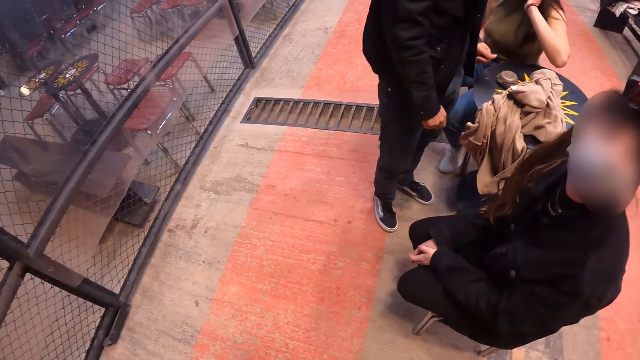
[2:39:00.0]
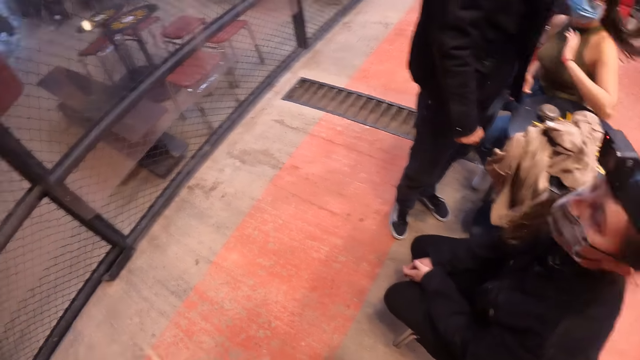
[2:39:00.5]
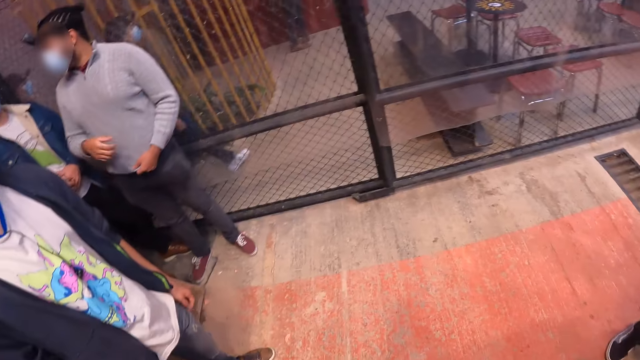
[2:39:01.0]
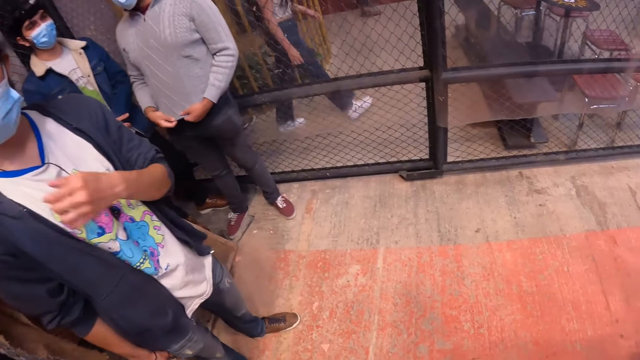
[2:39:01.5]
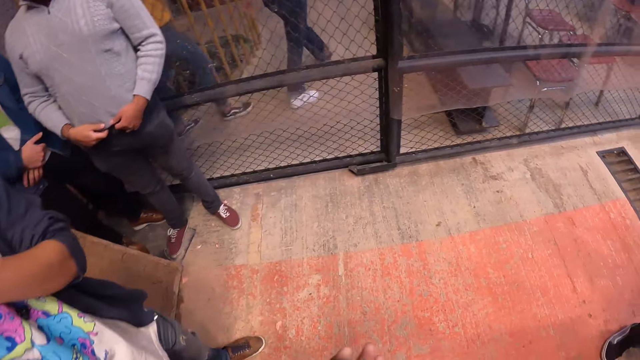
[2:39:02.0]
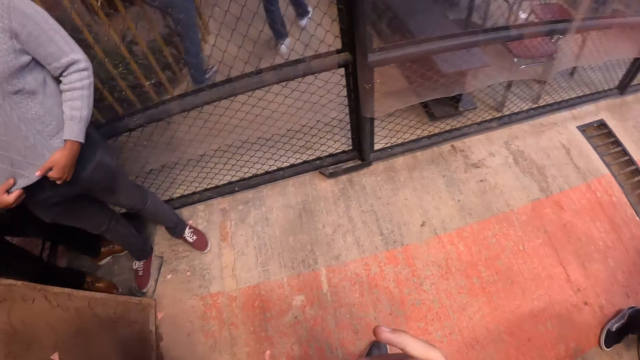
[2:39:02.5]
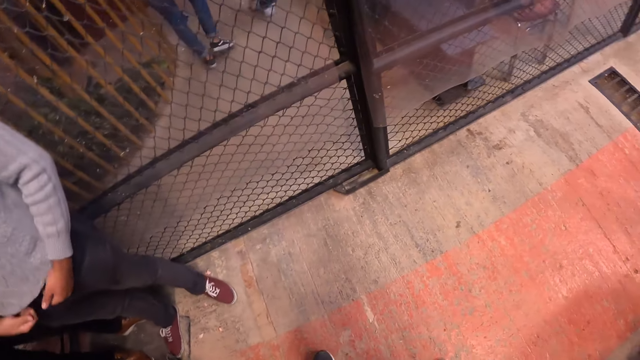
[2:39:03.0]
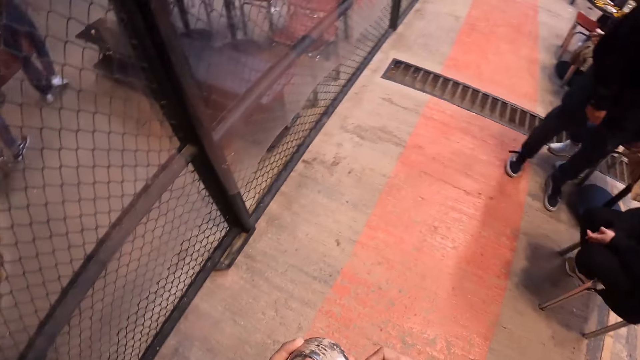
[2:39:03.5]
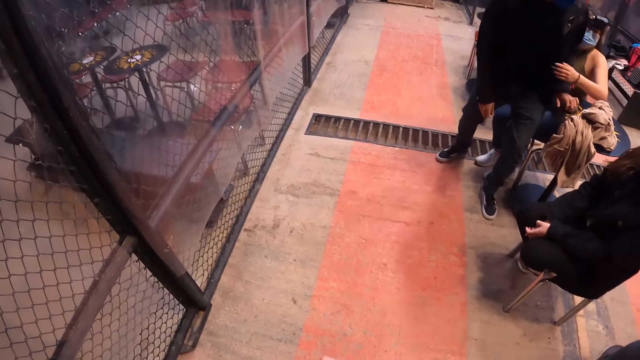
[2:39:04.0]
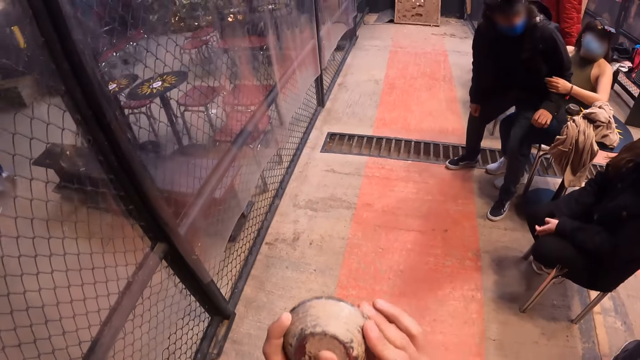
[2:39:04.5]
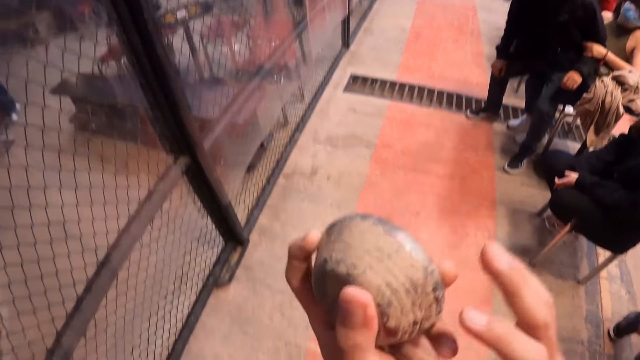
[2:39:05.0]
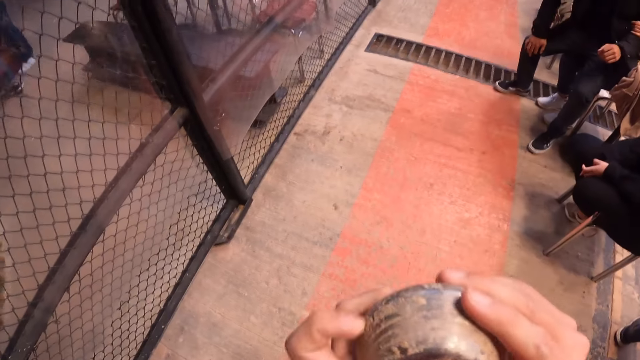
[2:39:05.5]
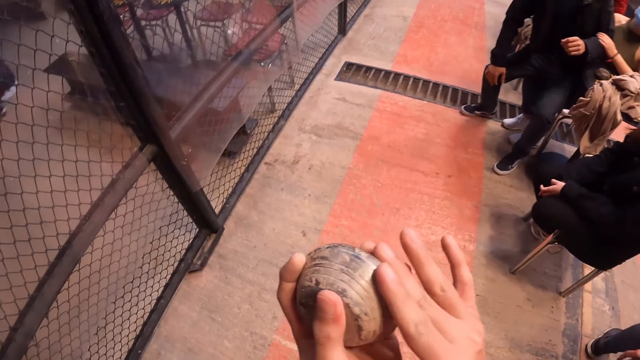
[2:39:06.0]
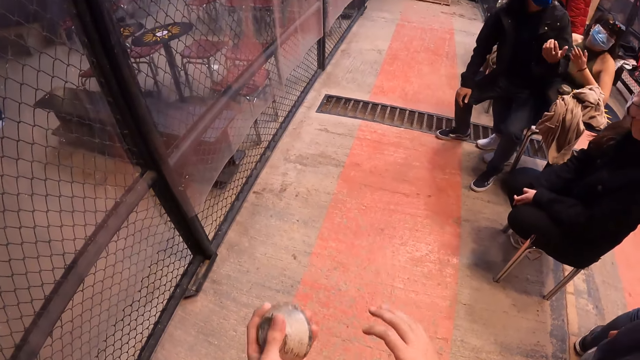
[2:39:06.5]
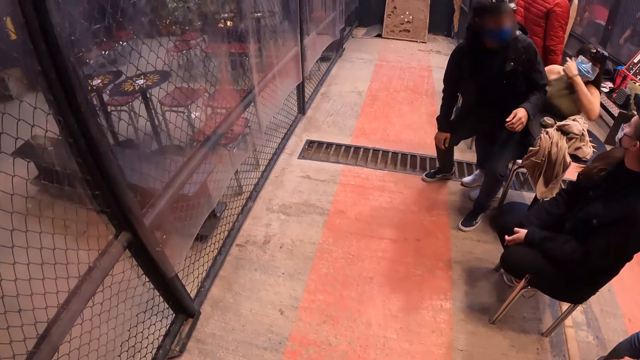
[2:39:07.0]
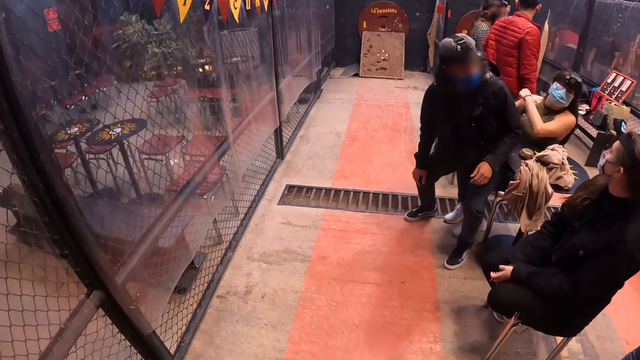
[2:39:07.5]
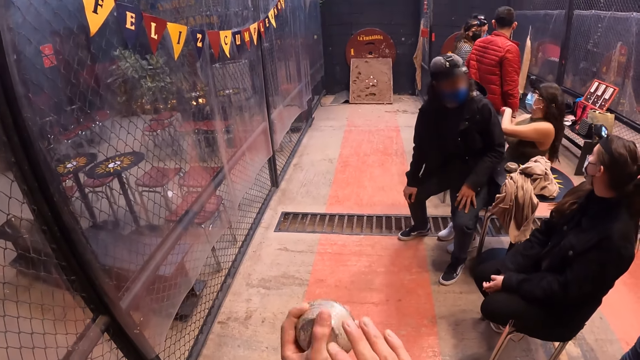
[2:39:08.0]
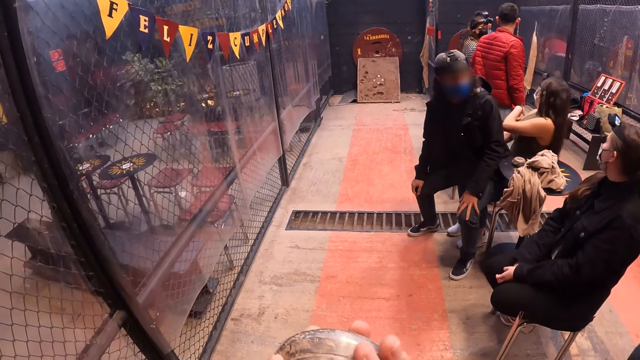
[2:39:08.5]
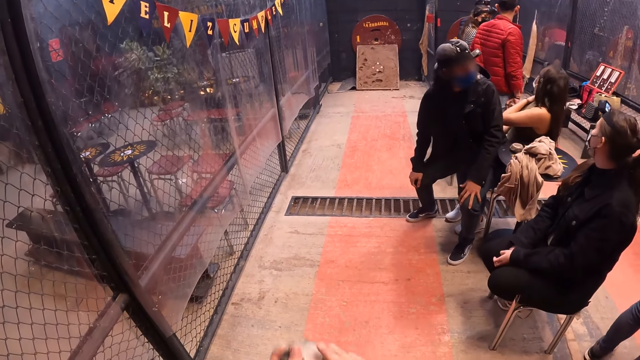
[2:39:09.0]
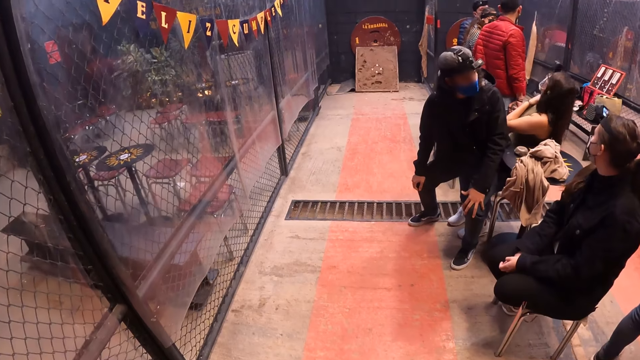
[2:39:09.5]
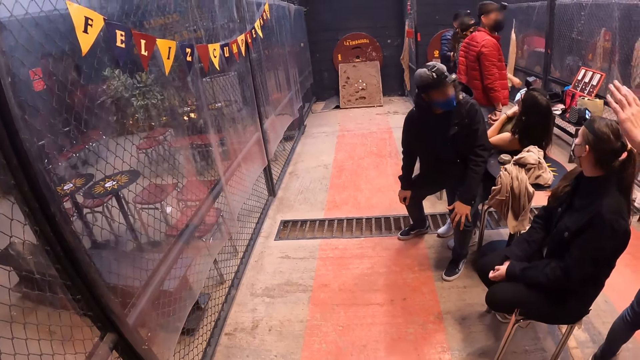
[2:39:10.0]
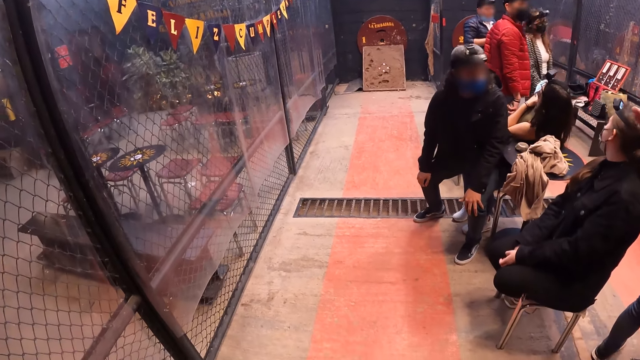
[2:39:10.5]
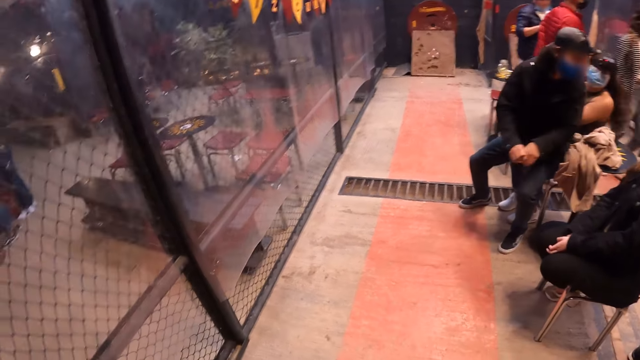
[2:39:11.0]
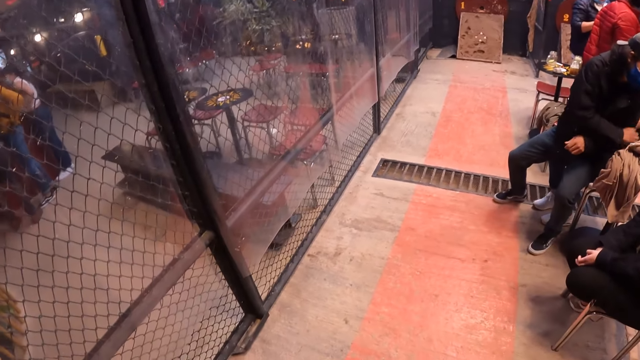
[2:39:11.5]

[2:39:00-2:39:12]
The camera wearer holds a metal disk or ball with his hands. They move forward. They swing the ball in her hand.

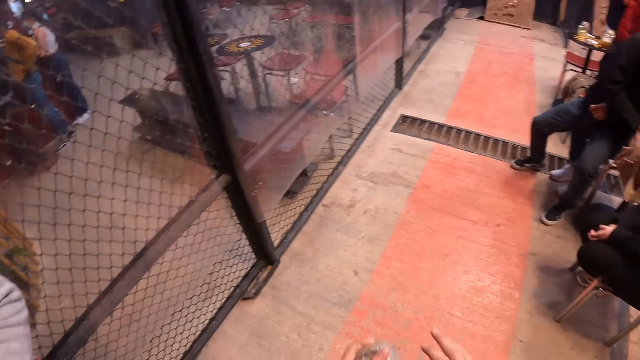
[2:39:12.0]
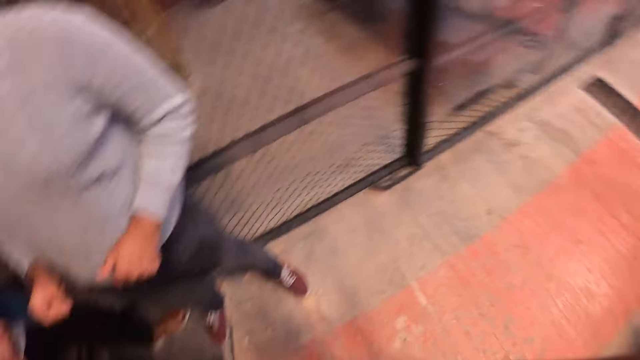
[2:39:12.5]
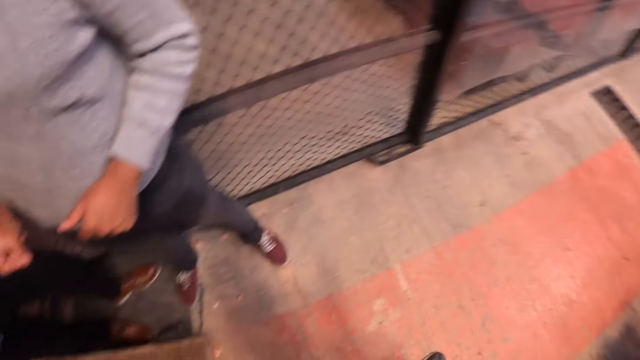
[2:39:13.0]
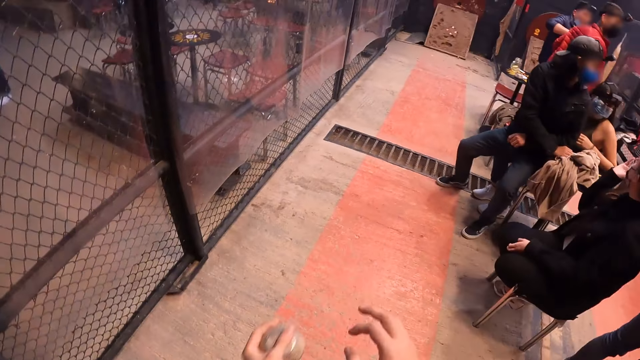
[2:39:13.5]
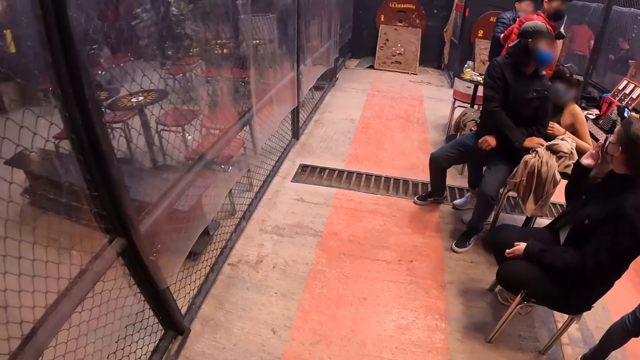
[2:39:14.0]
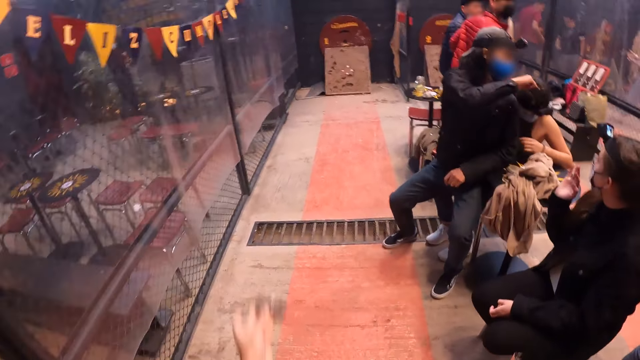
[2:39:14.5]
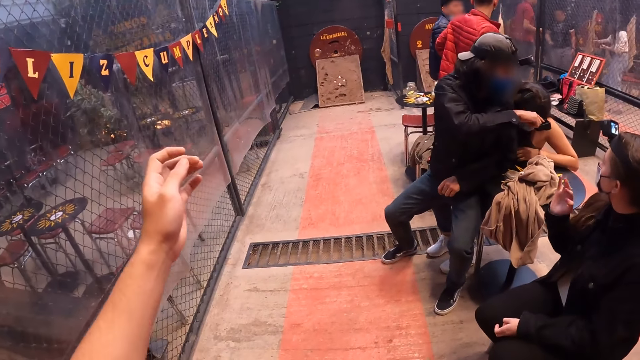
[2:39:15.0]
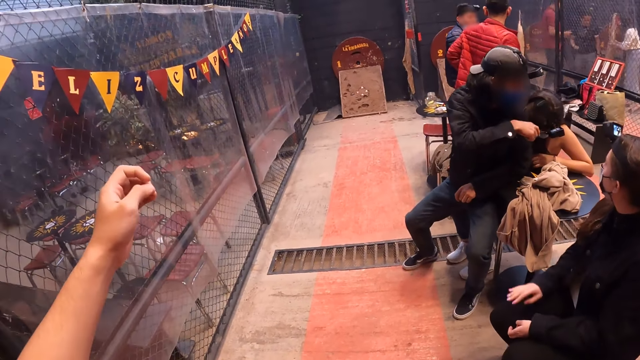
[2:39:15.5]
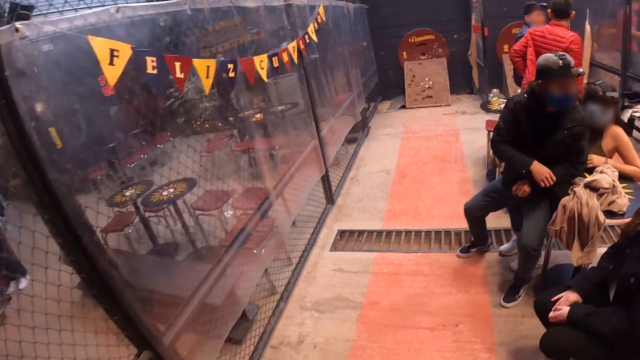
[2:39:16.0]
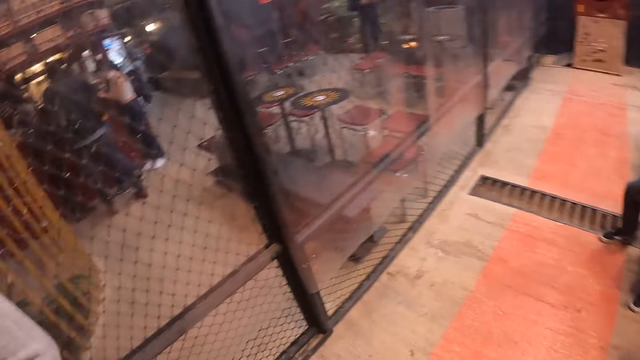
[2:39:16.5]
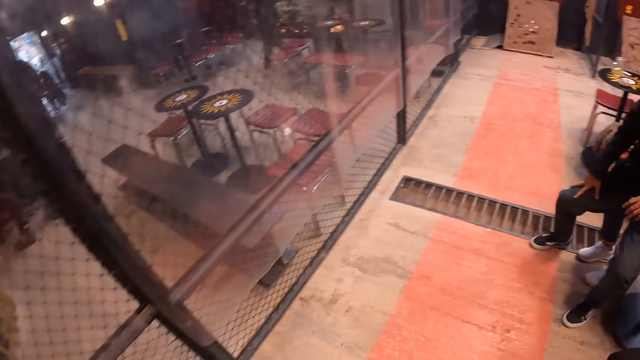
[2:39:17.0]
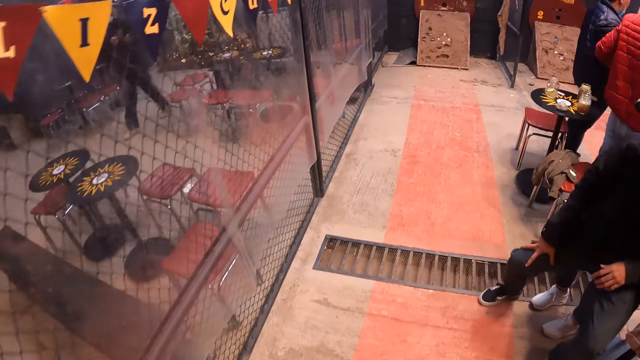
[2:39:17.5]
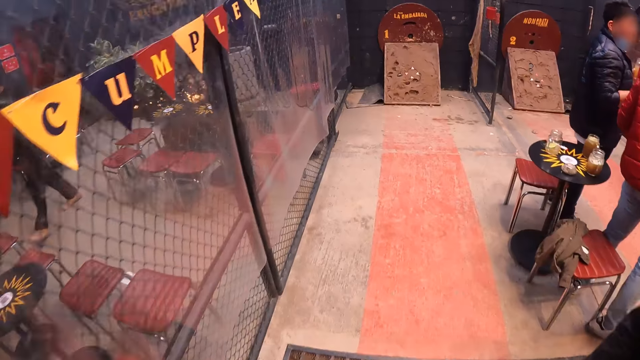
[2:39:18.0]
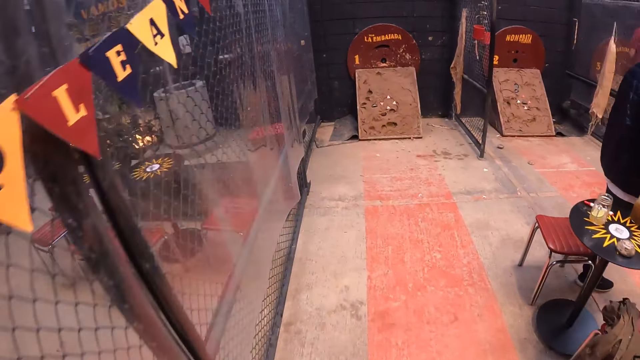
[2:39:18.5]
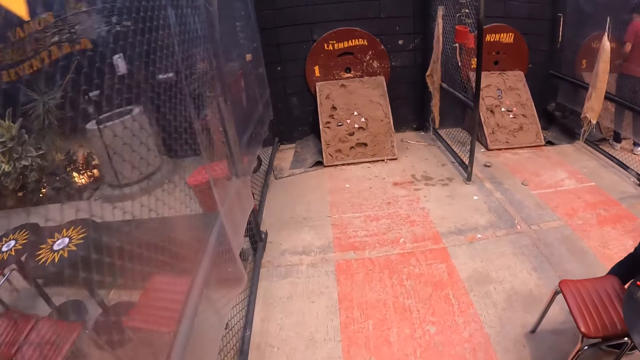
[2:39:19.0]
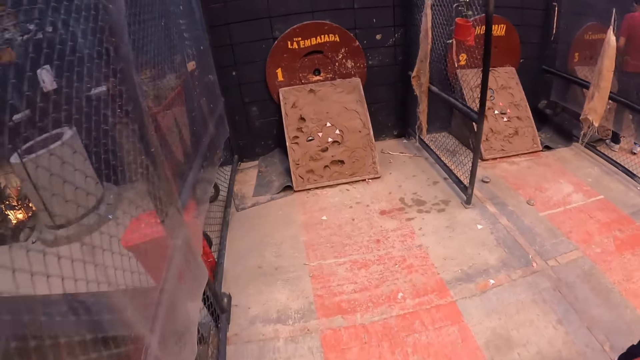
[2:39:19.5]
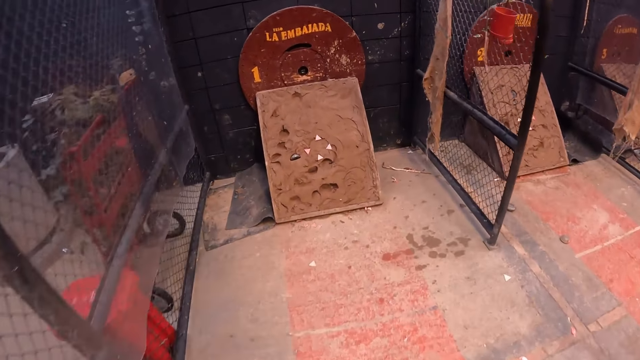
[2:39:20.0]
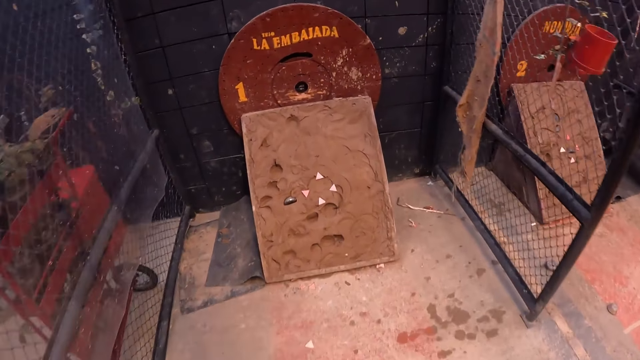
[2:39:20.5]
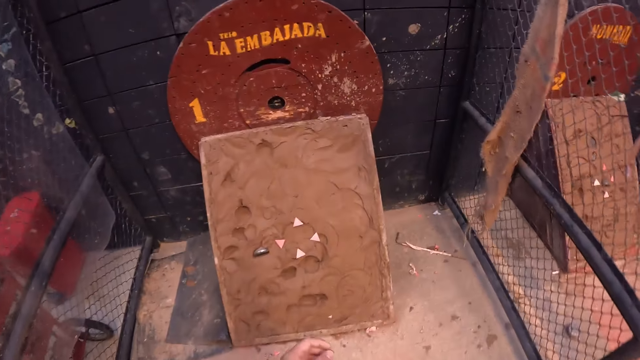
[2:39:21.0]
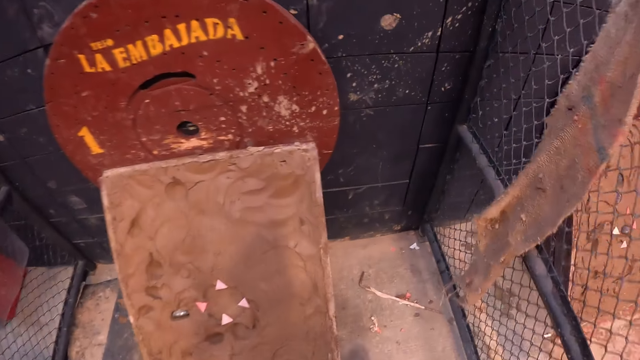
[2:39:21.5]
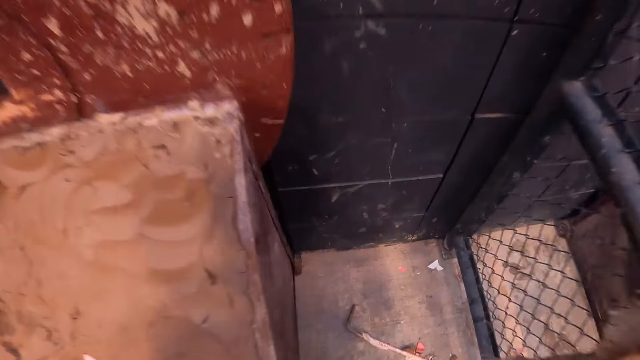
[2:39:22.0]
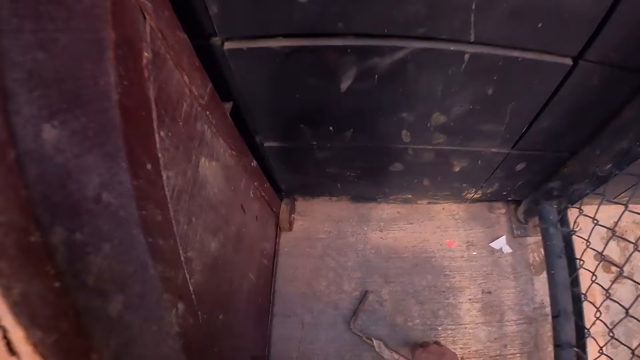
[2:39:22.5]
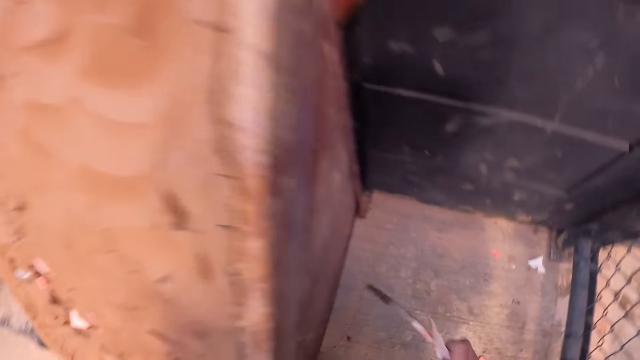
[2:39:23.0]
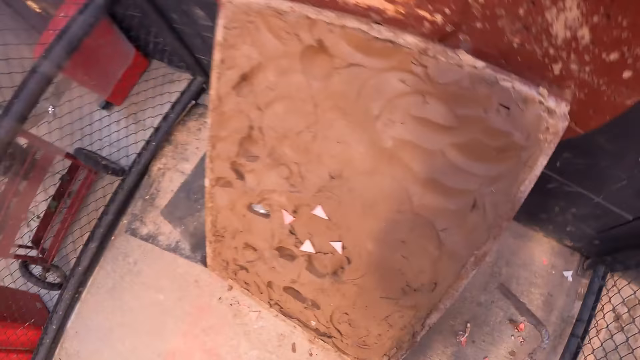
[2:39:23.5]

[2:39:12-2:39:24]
The camera wearer throws the metal disk towards the tray of mud with his left hand. He moves forward. He picks up a metal rod from the floor with his right hand.
